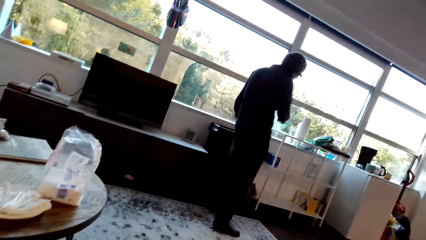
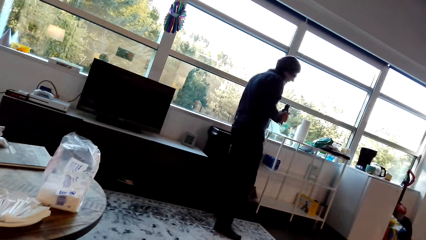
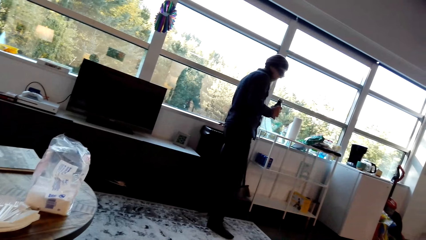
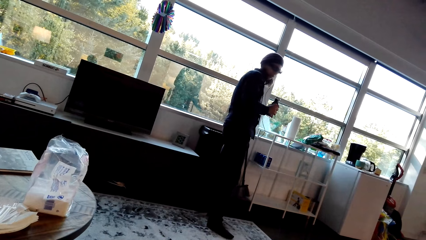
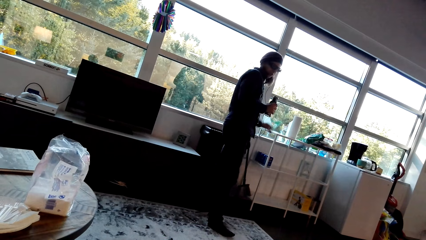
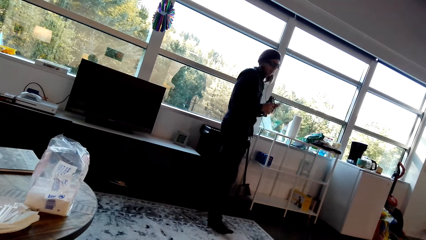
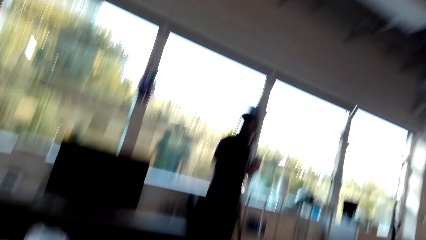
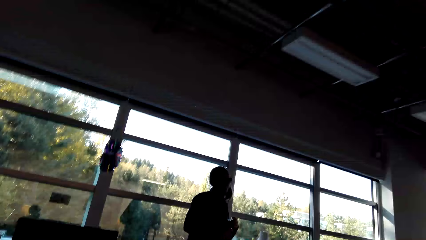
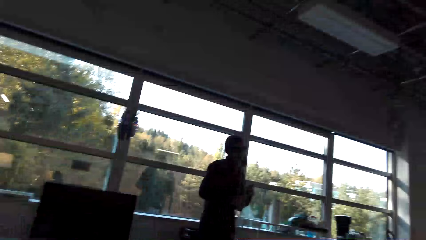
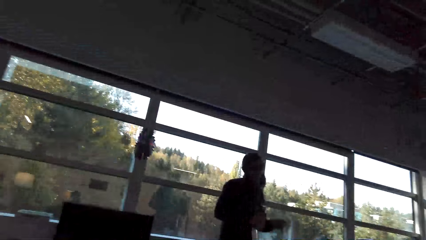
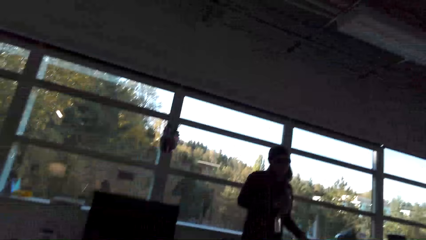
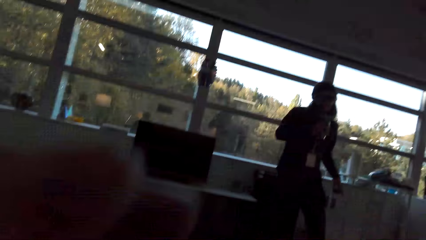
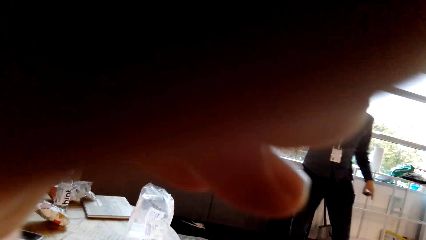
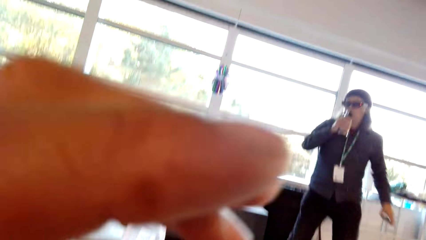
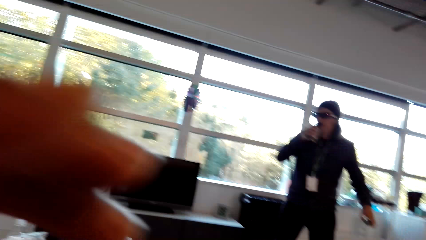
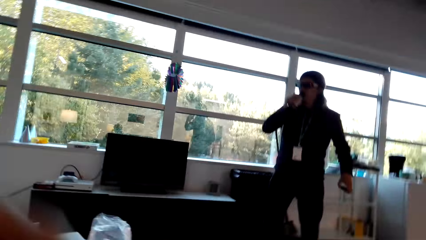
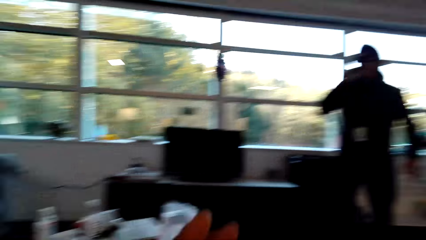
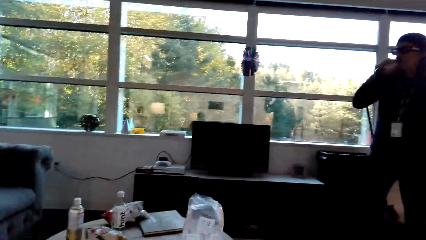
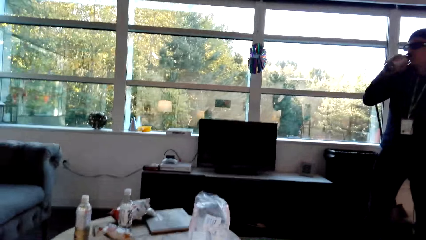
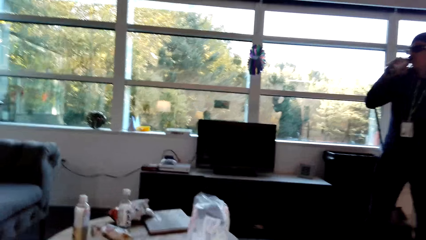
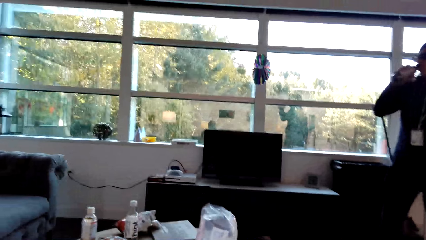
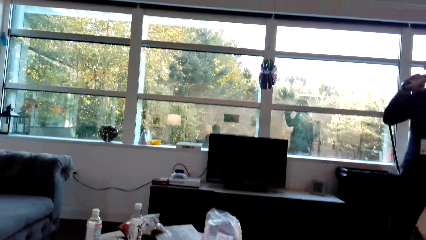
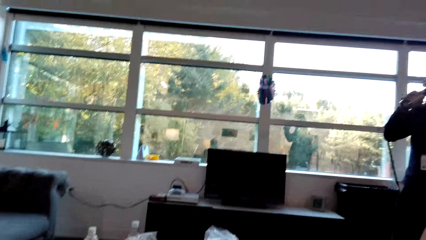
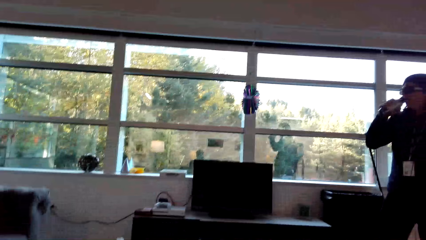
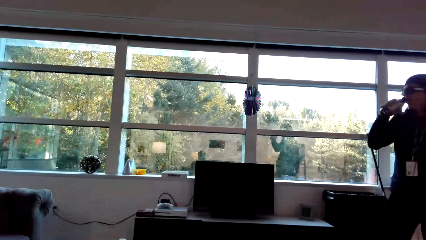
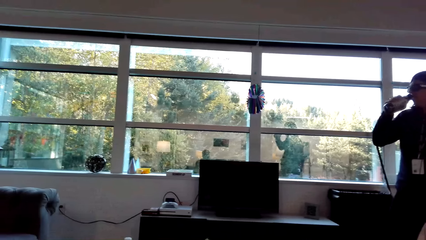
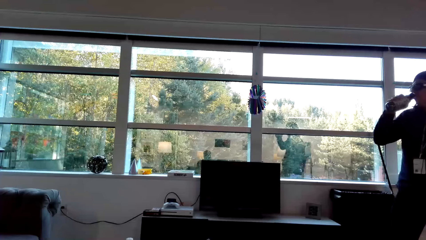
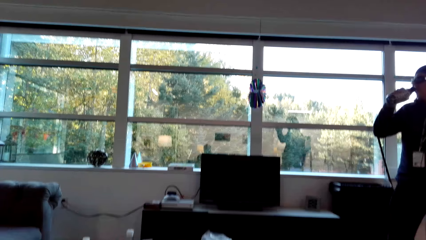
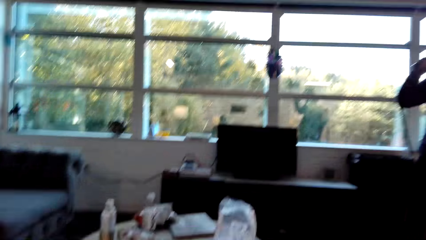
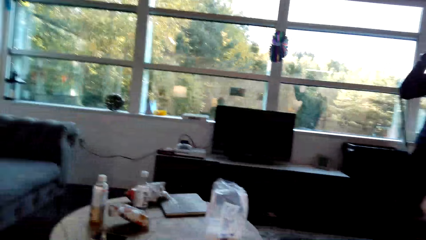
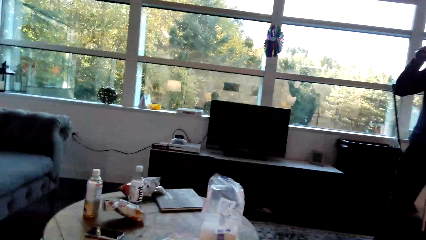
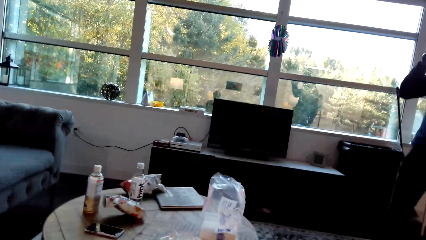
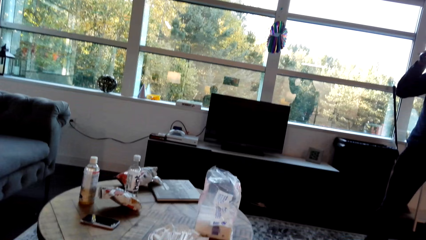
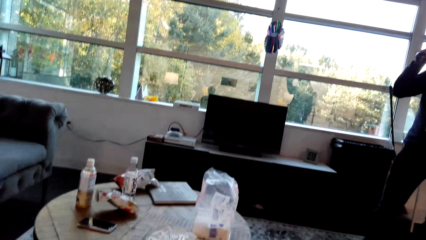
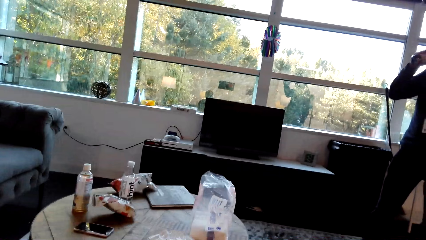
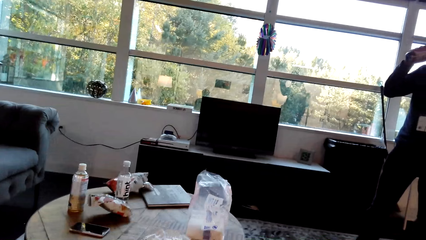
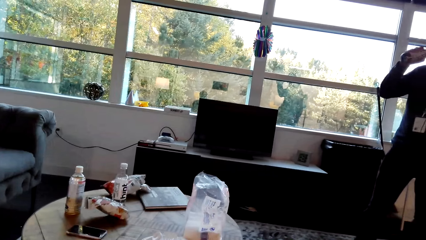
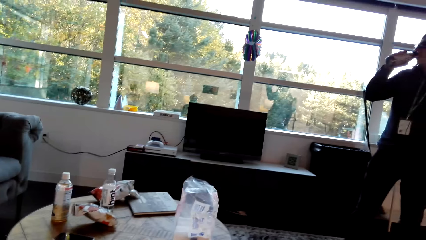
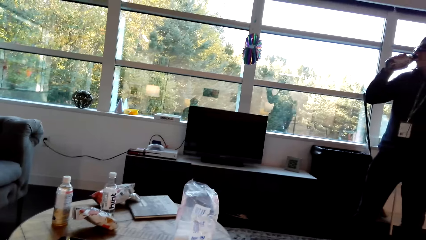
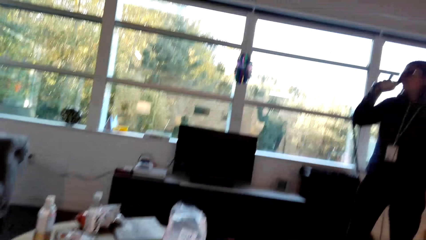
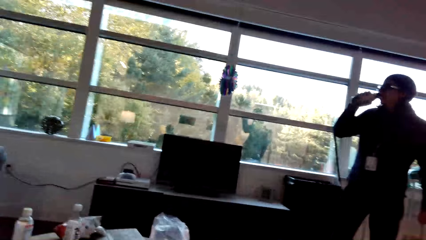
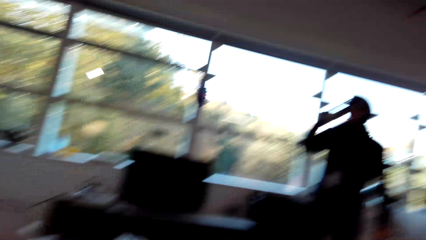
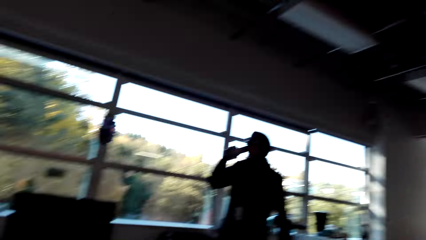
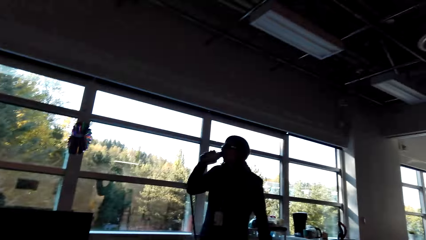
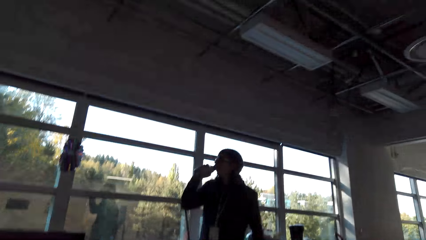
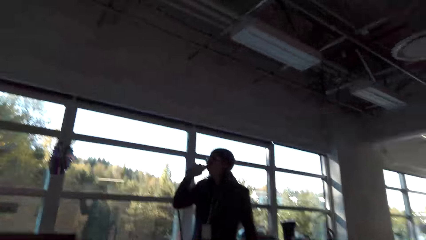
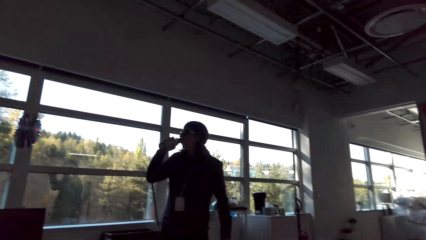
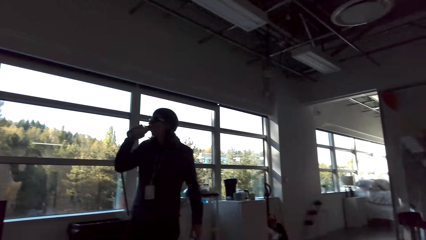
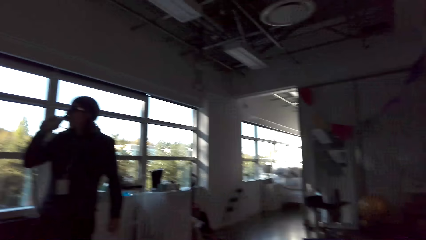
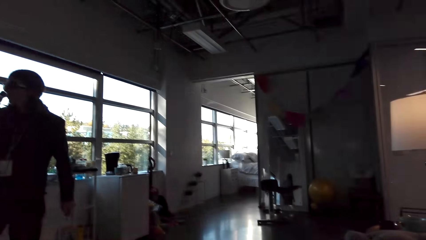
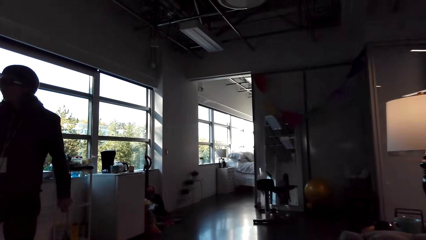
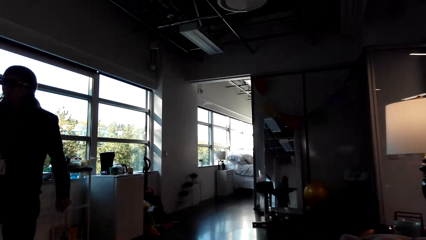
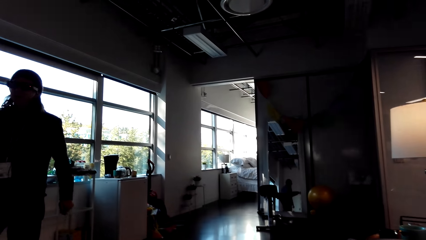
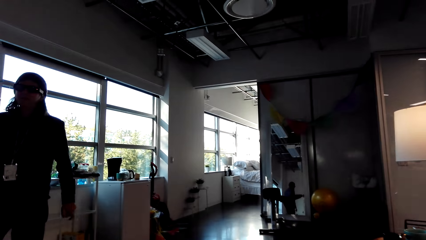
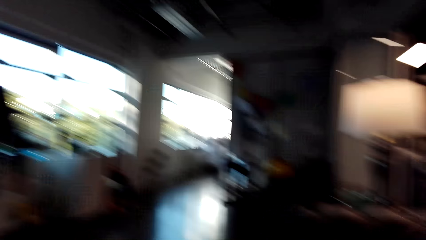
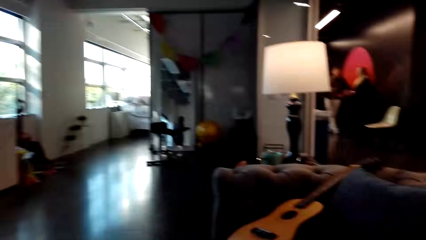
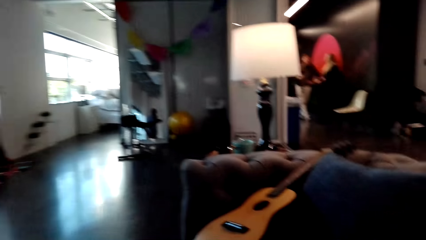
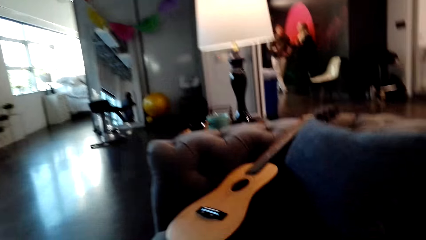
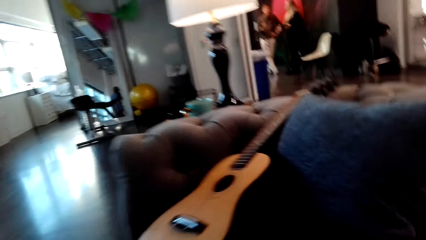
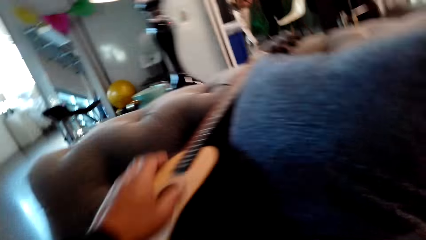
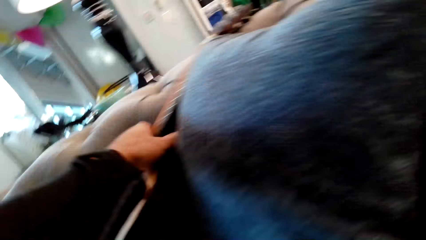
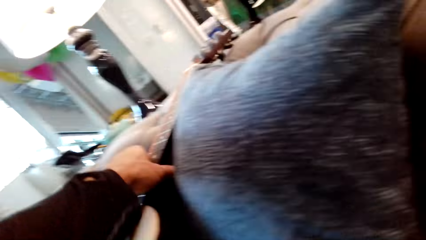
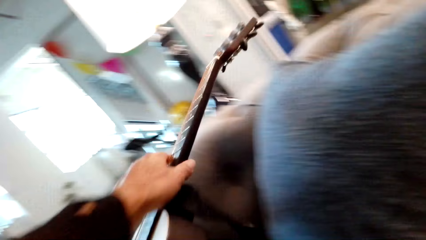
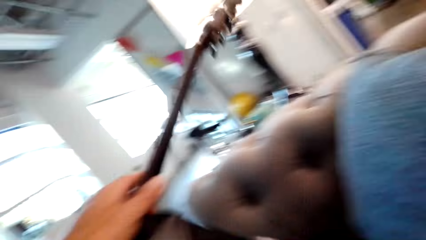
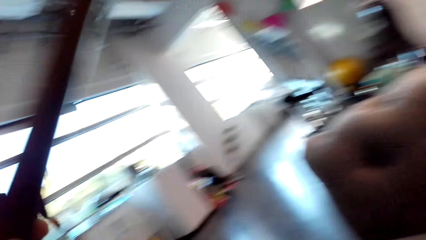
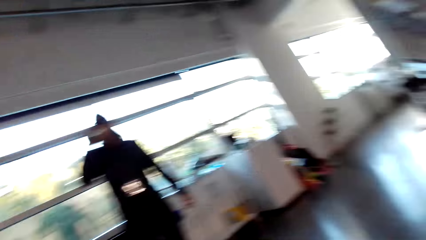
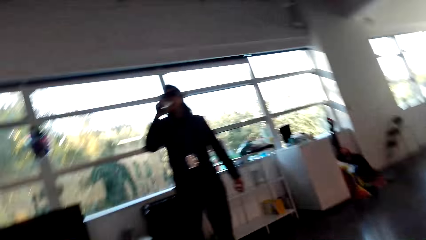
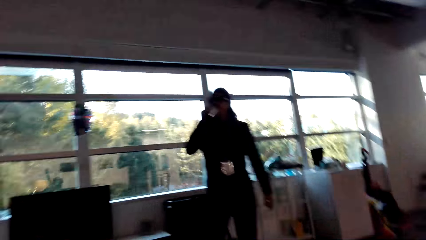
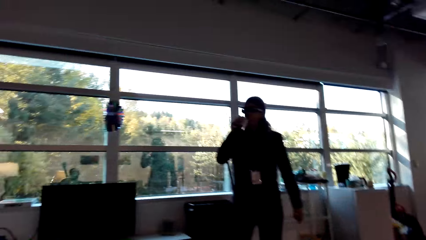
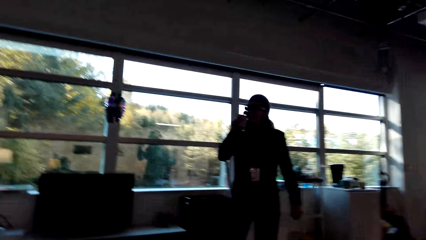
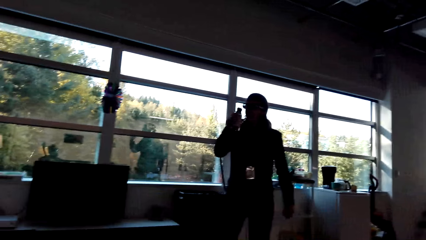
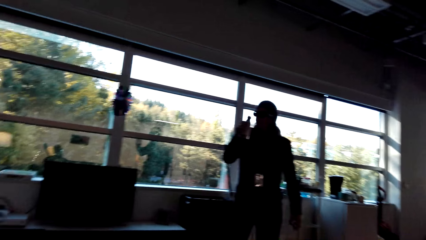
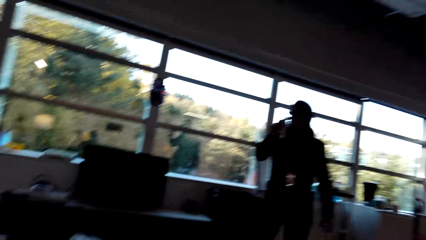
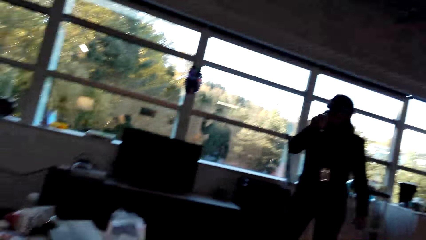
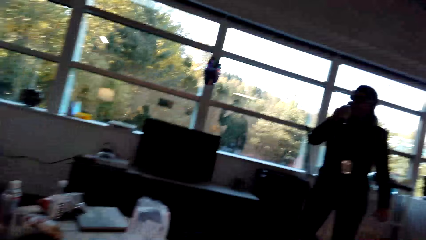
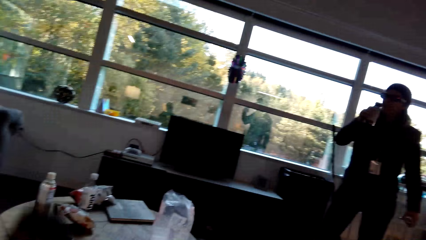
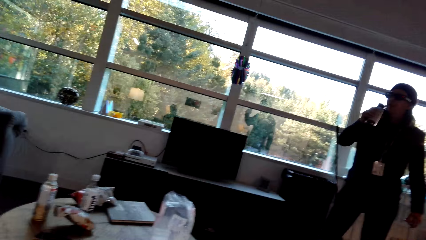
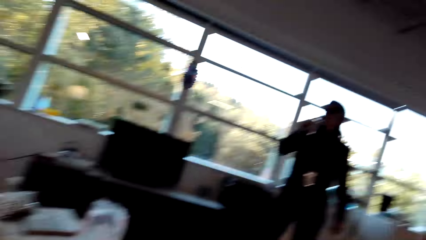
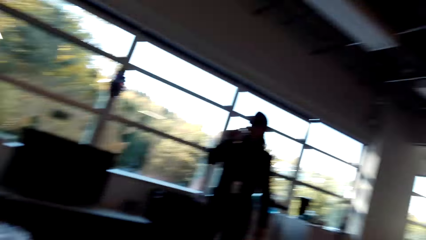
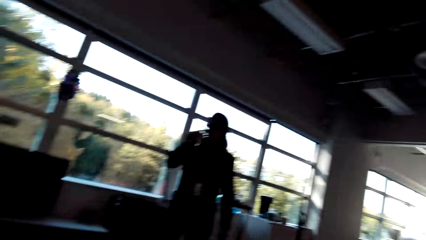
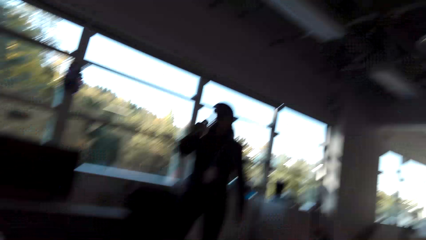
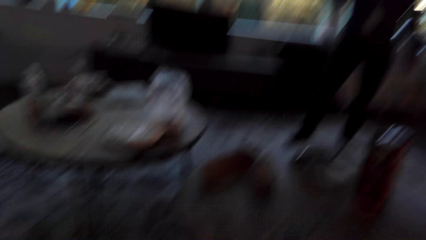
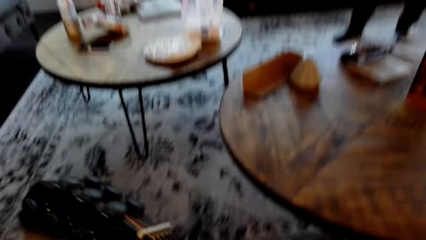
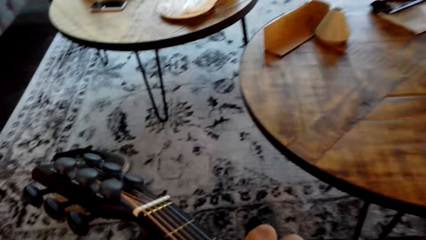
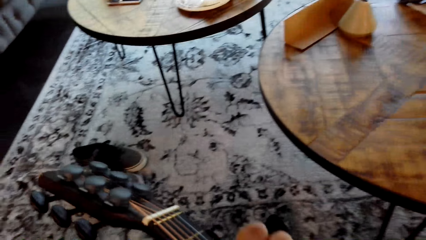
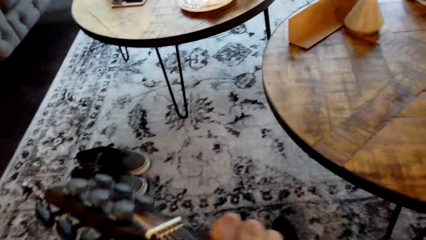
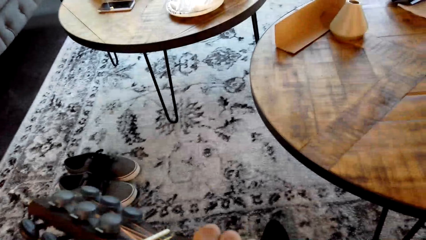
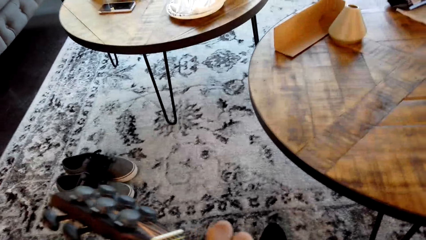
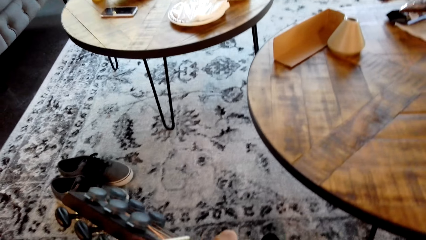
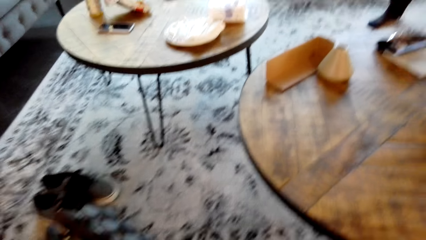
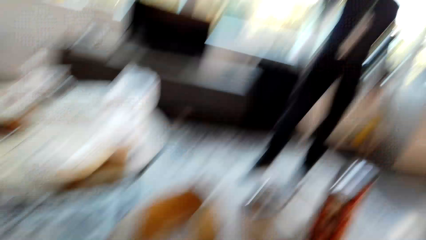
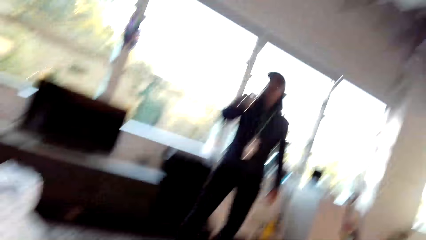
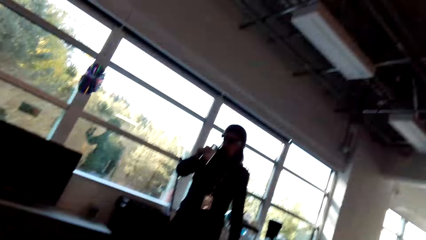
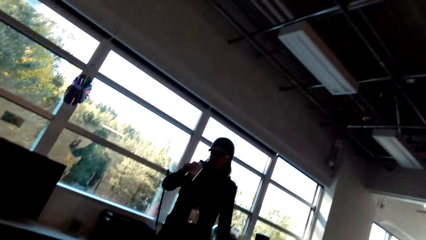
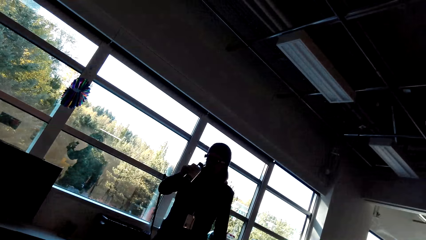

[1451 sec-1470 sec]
The camera wearer stares at a man. They interact with the man. They look around the living room. They pick the guitar from the bed. They interact with the man. They hold the guitar. They stare at the guitar. They stare at the man.
